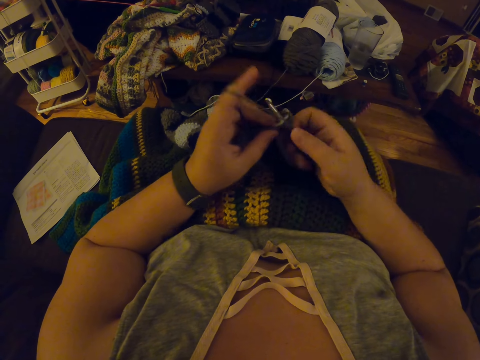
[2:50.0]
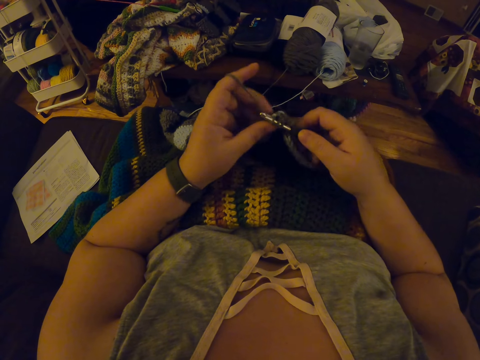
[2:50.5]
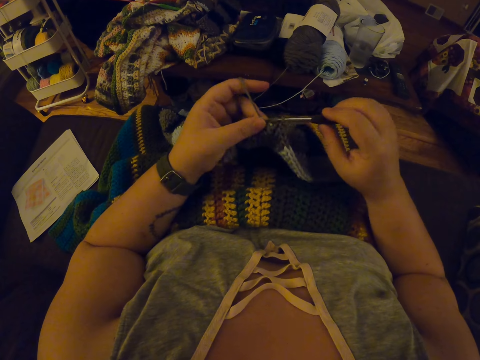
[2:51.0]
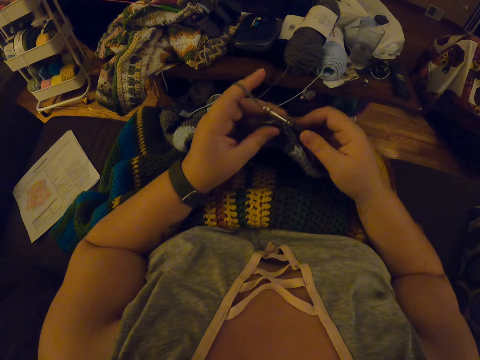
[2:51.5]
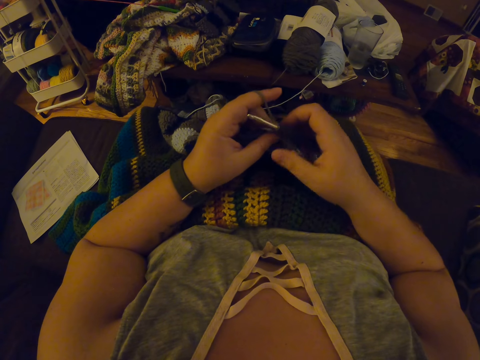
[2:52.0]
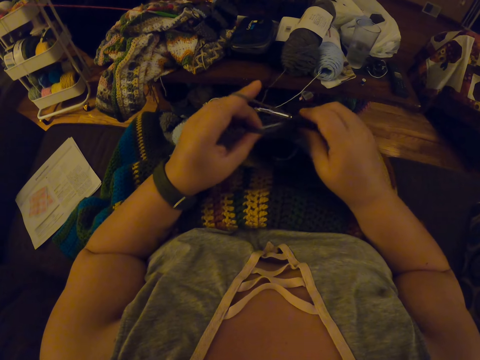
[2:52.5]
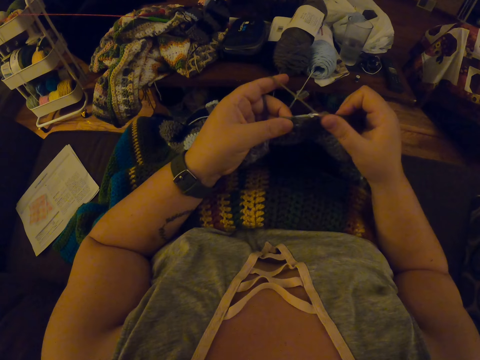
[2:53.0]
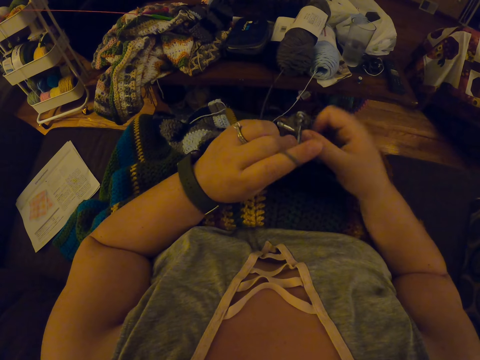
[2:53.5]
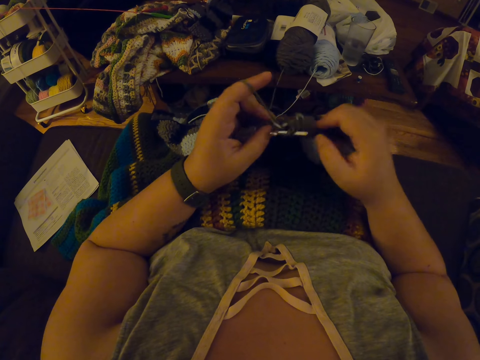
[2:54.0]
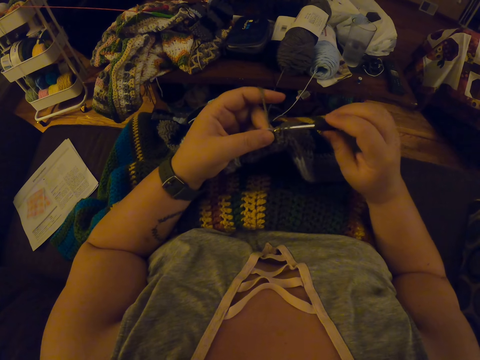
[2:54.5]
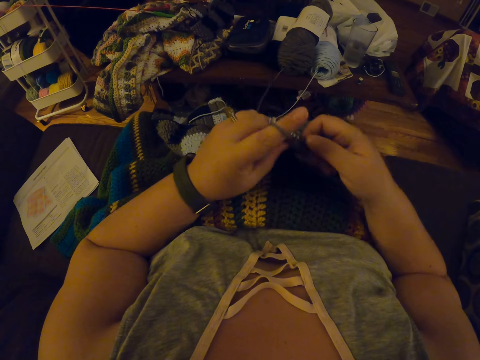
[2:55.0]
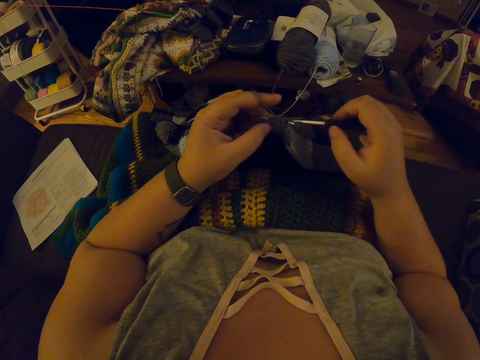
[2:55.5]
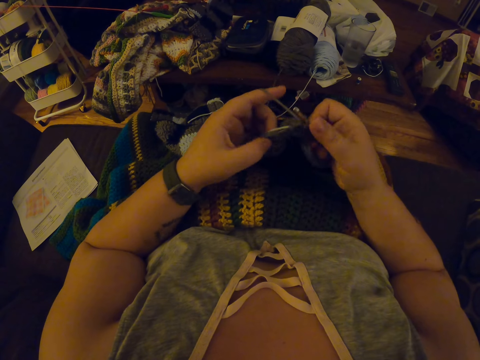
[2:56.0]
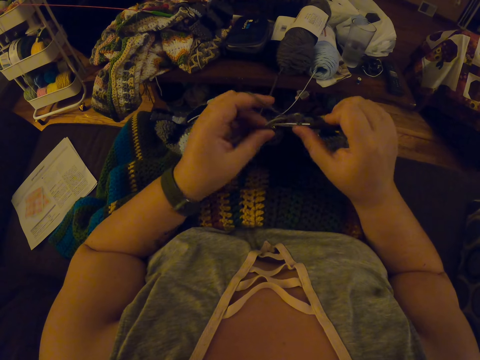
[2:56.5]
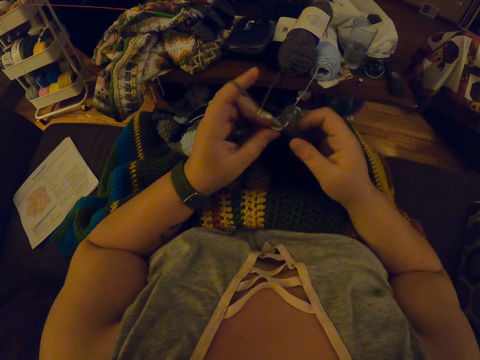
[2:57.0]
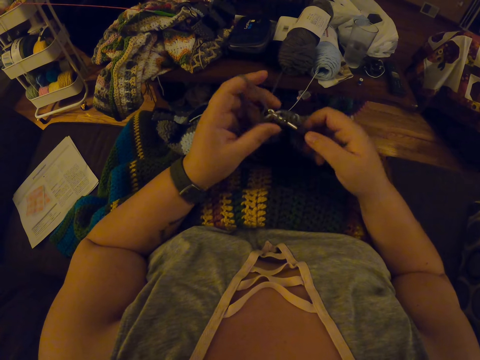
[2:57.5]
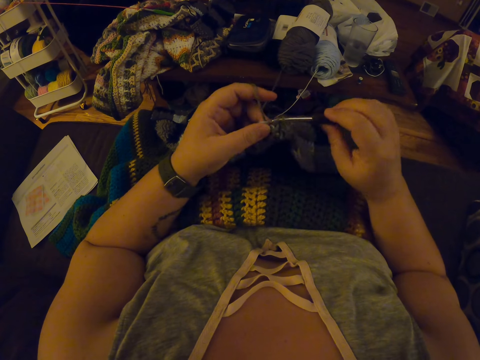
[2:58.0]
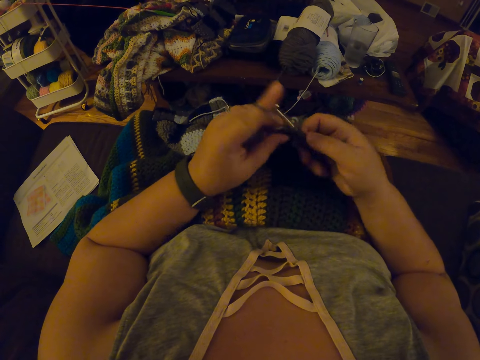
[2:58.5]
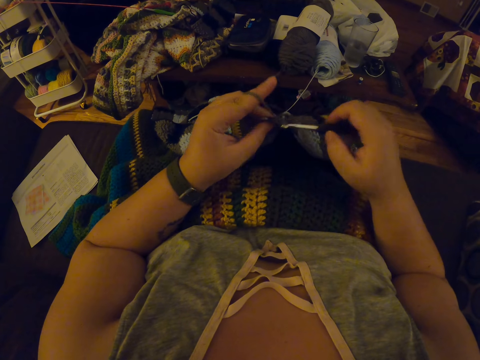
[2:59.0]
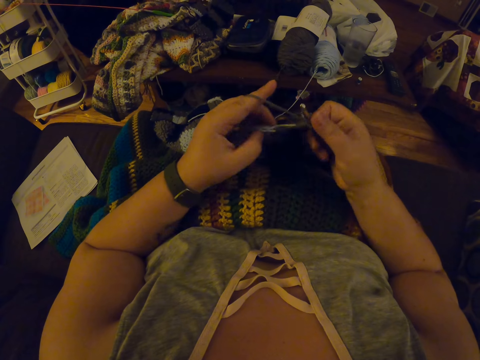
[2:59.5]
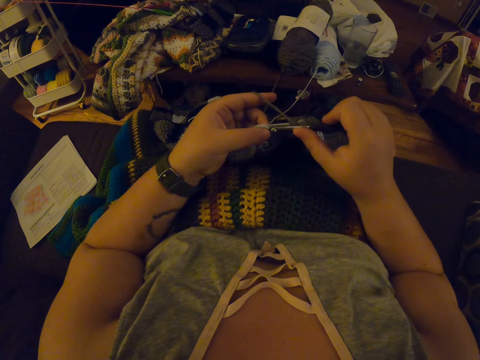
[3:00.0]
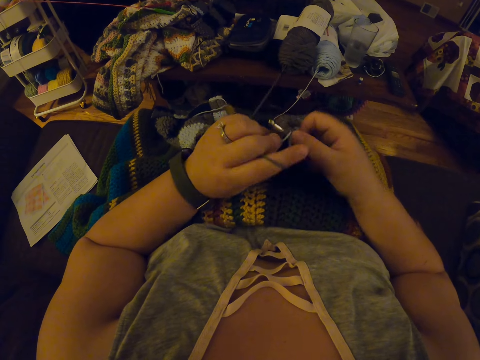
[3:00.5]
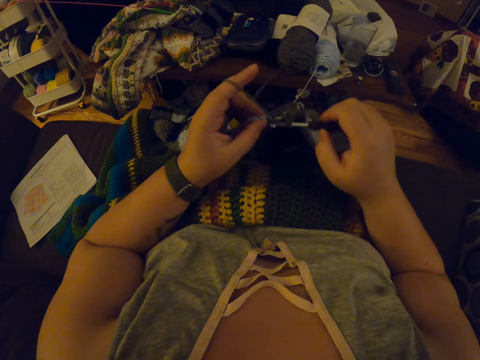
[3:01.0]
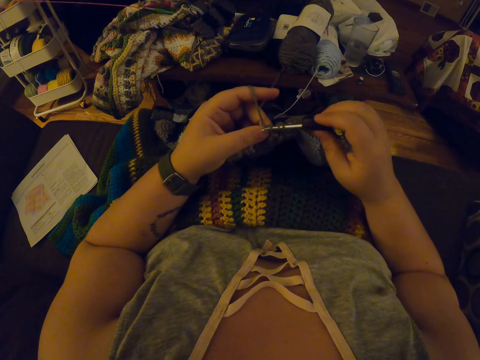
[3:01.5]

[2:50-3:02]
The camera wearer adjusts the fabric on her lap with her hands. She continues crocheting with the yarn.

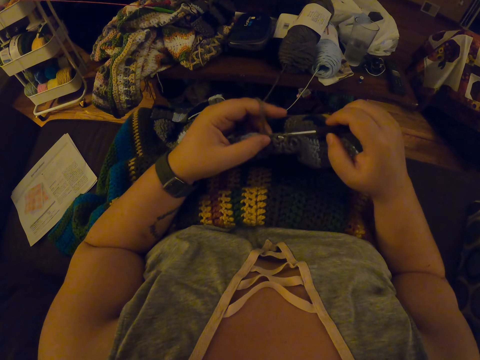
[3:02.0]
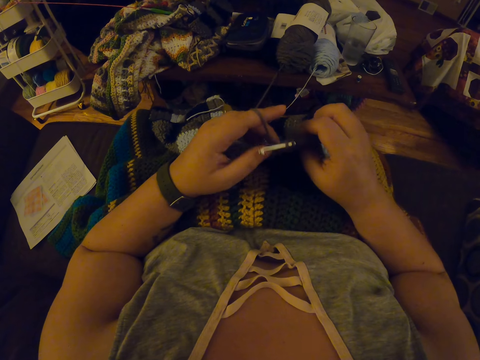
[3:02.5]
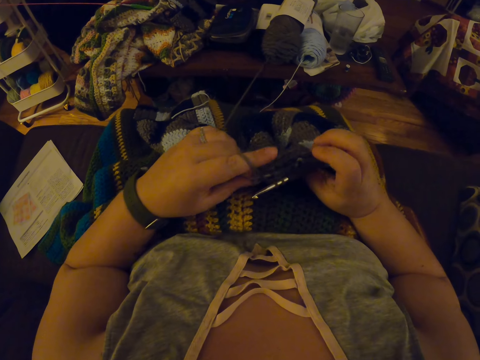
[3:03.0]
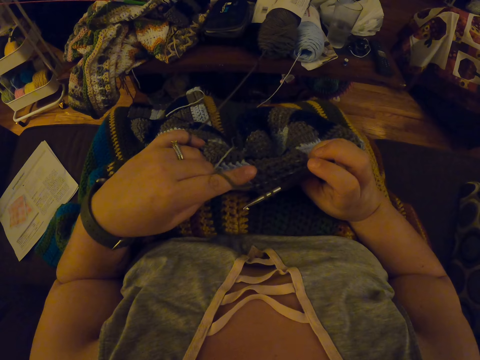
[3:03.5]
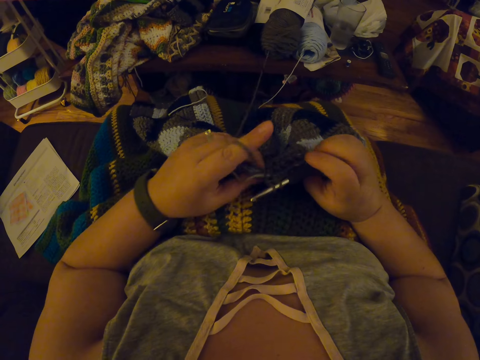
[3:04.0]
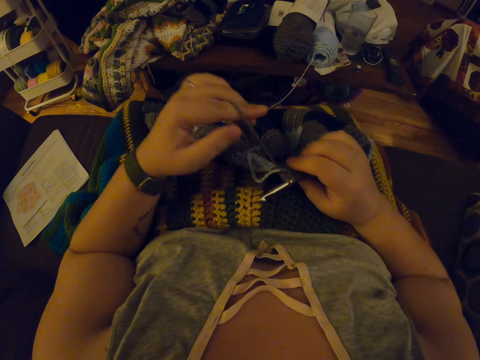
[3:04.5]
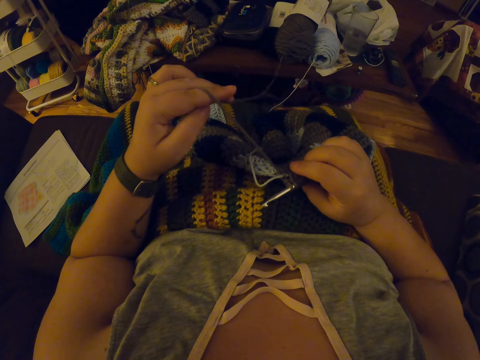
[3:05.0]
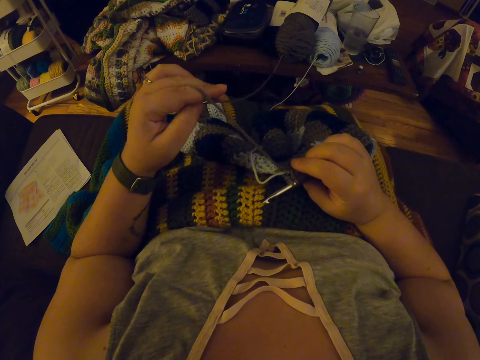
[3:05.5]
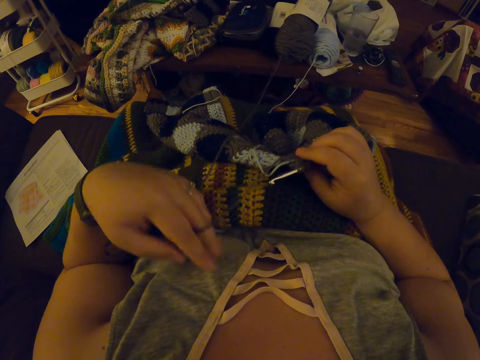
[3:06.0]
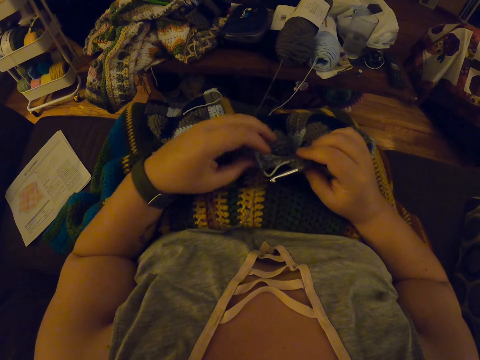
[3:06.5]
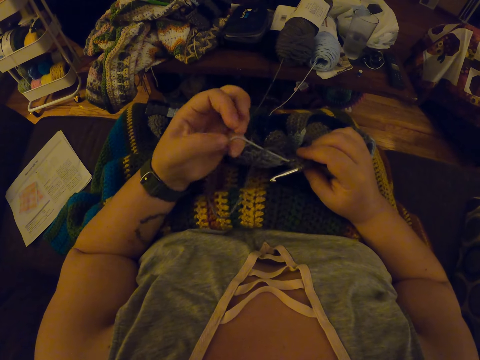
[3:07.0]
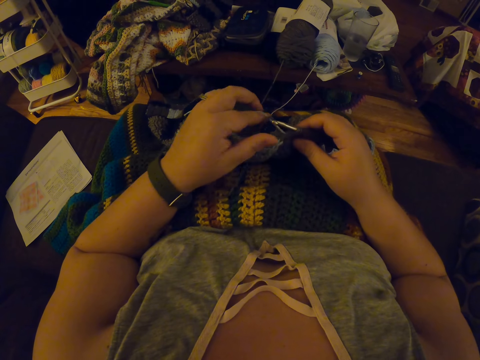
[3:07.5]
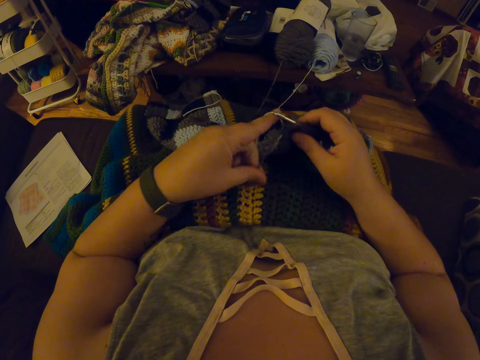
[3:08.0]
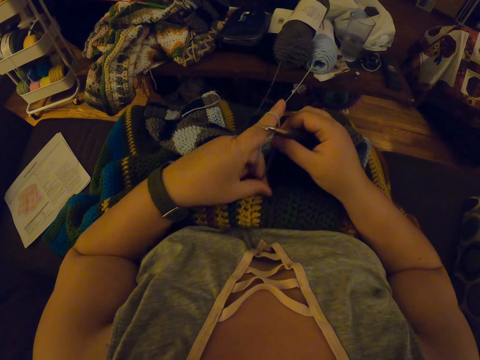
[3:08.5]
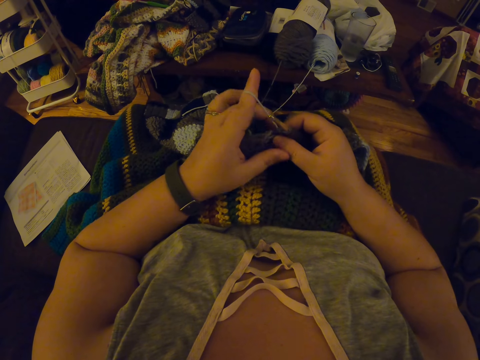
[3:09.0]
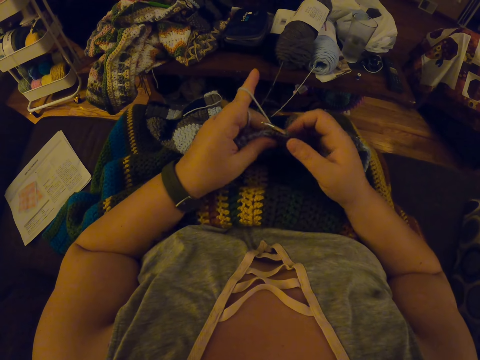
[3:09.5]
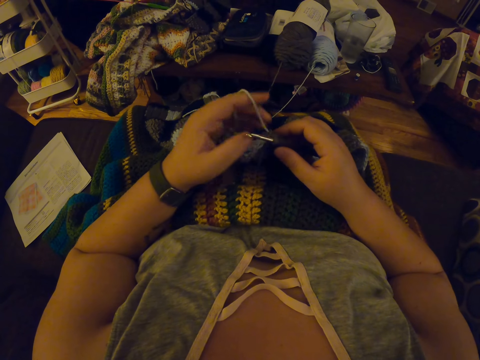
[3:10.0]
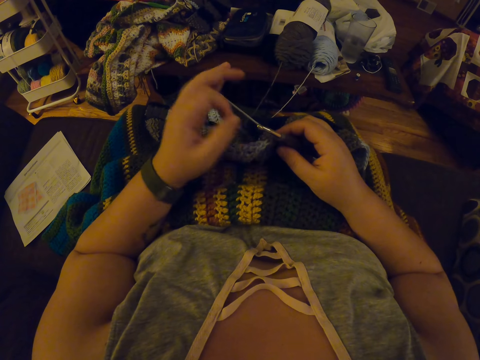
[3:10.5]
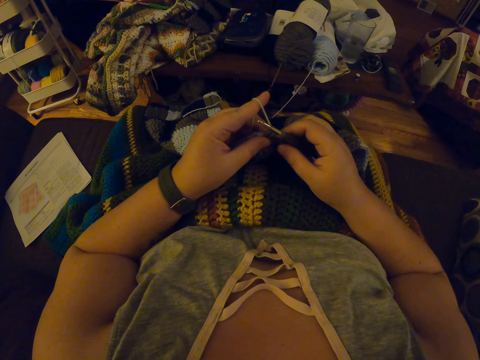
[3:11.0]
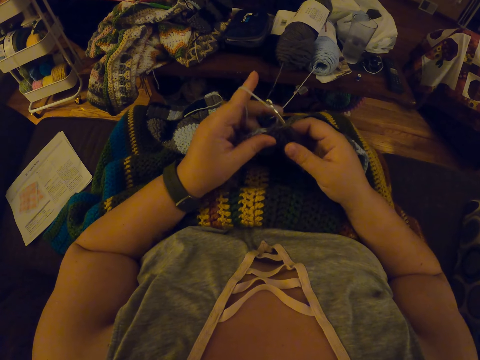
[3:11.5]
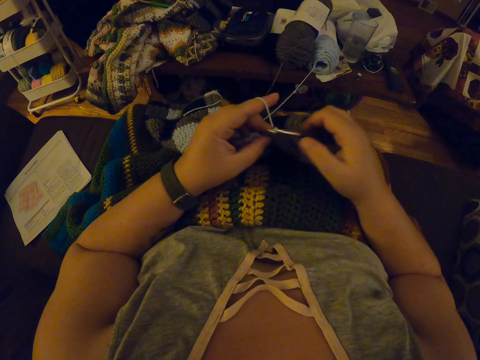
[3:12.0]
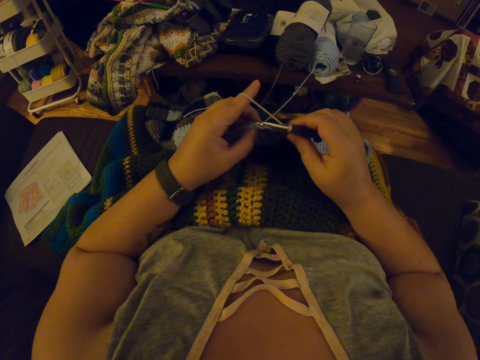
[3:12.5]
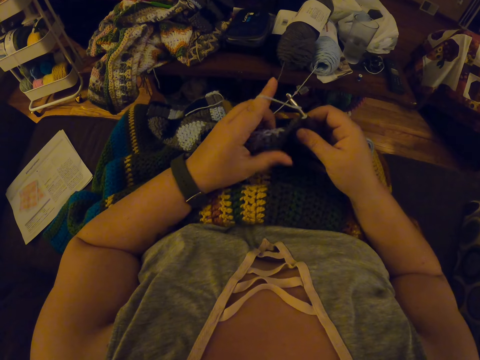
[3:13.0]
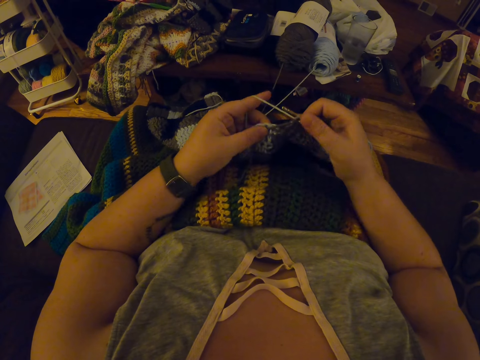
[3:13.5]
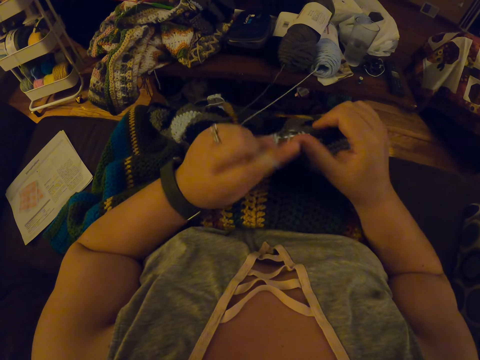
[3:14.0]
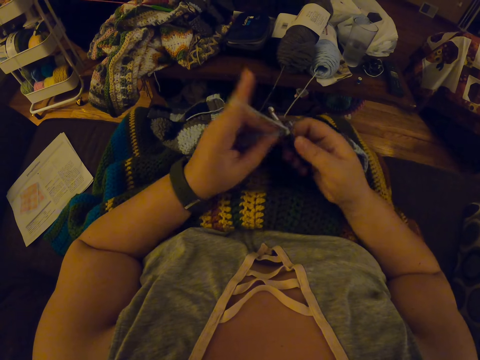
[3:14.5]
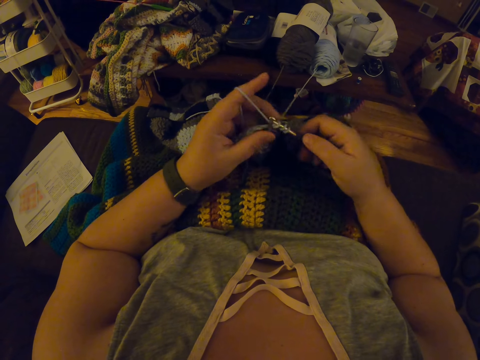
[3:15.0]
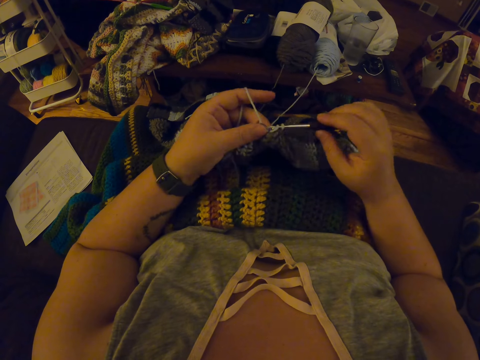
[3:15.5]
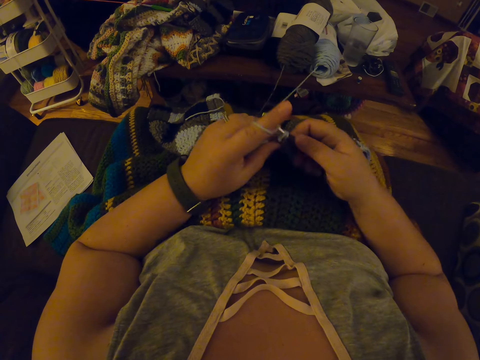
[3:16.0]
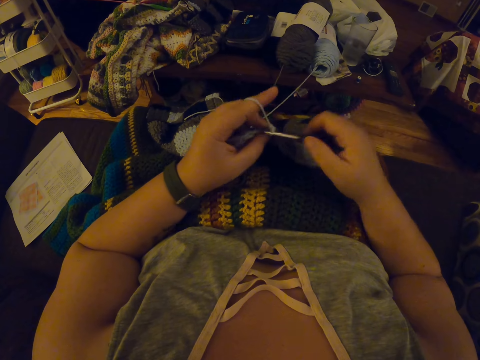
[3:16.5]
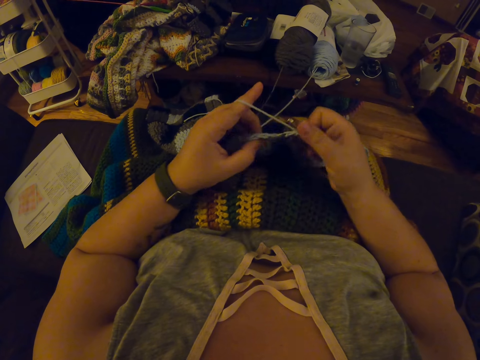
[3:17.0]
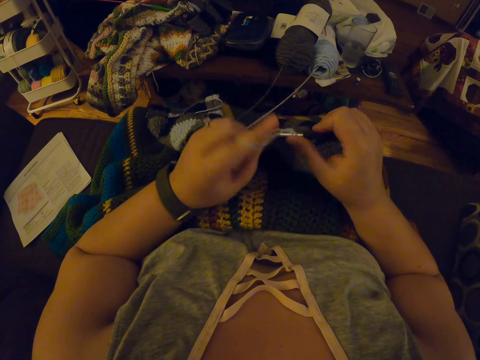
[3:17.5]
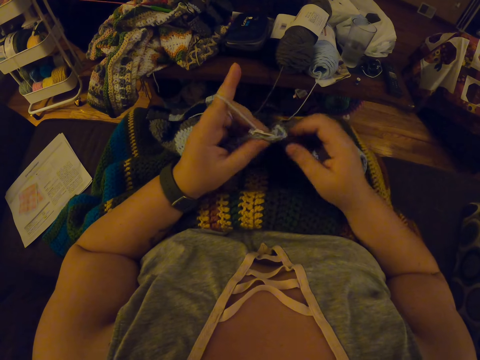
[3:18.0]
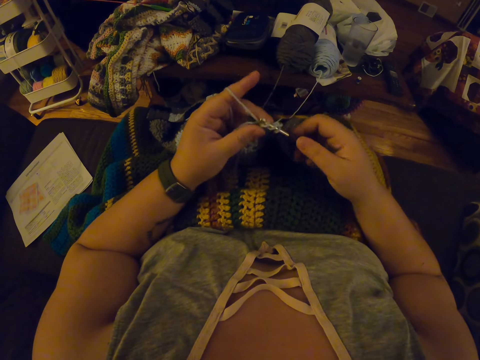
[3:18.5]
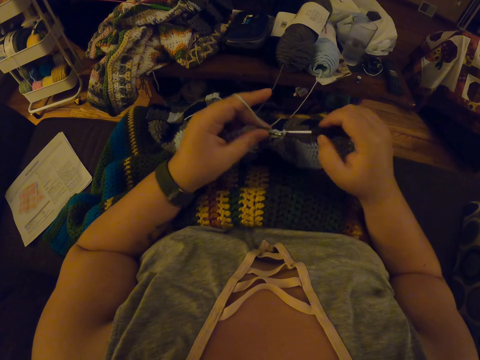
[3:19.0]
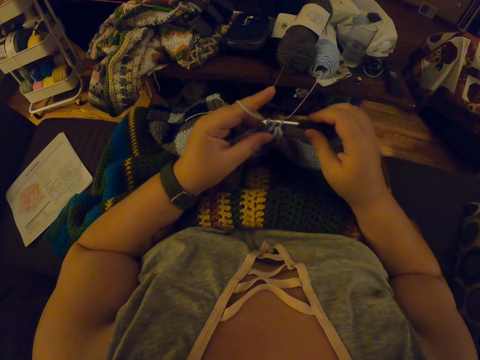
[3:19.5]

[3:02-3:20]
The camera wearer pulls the yarn inside the fabric with her left hand again. She checks the fabric again. She drops the yarn in her left hand on her lap. She adjusts the thread. She twists the yarn around her left hand again. She continues crocheting with the yarn. She knits the garment.
